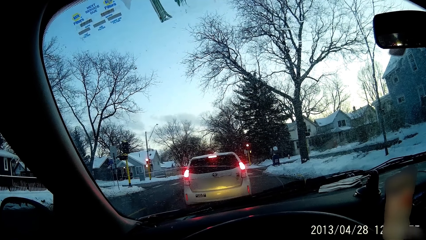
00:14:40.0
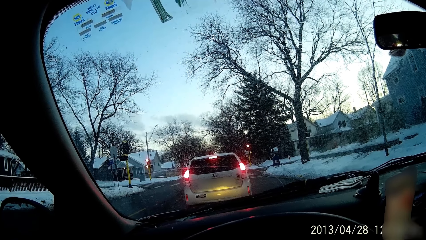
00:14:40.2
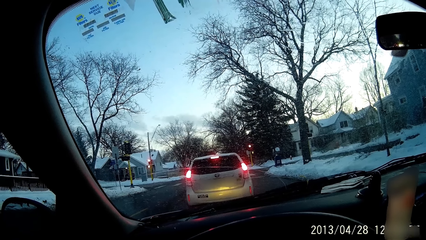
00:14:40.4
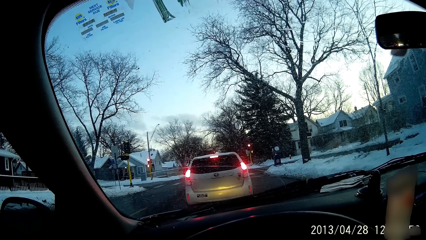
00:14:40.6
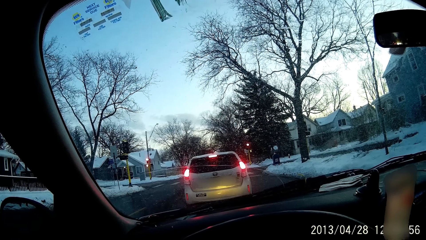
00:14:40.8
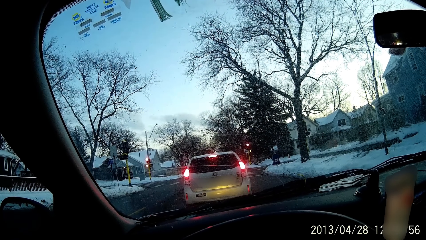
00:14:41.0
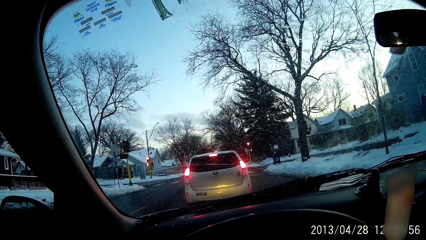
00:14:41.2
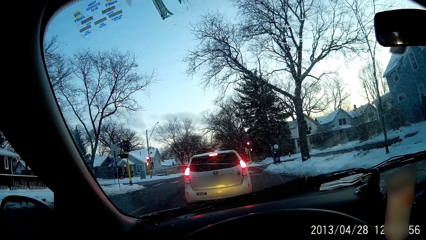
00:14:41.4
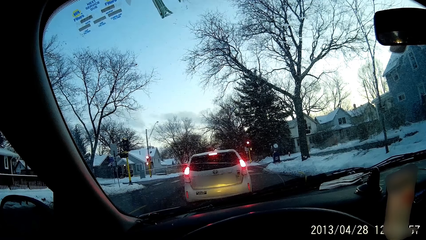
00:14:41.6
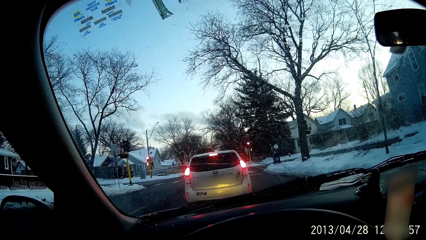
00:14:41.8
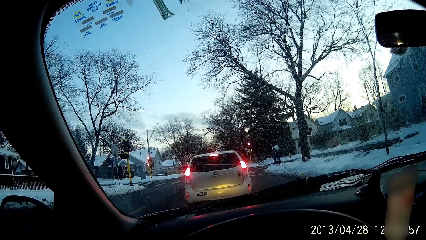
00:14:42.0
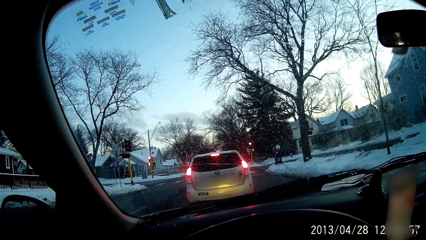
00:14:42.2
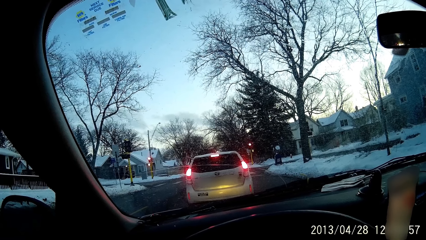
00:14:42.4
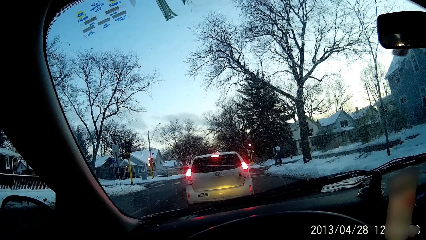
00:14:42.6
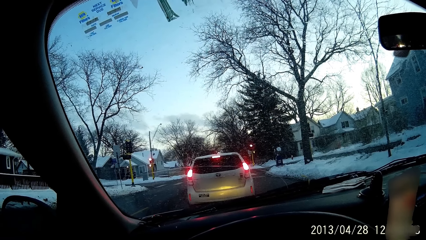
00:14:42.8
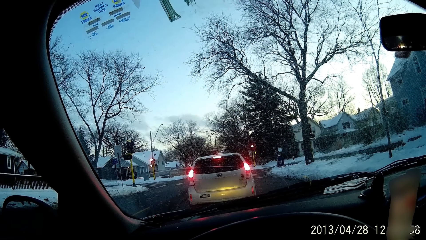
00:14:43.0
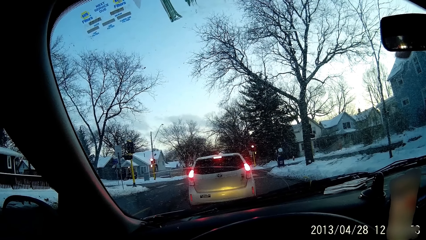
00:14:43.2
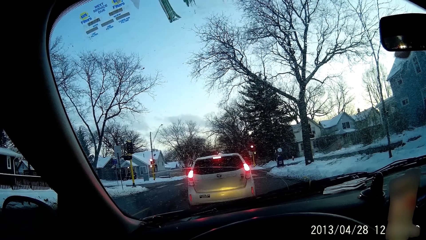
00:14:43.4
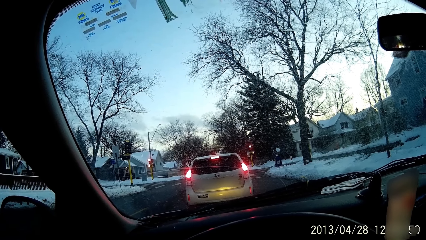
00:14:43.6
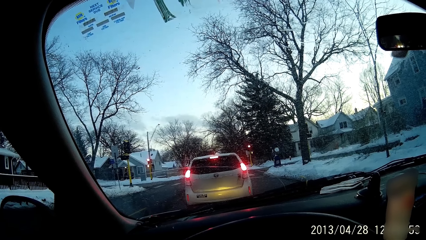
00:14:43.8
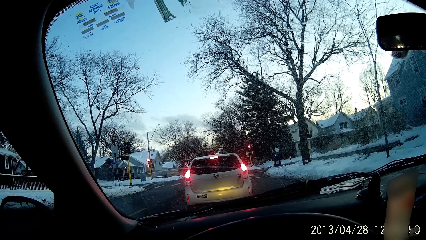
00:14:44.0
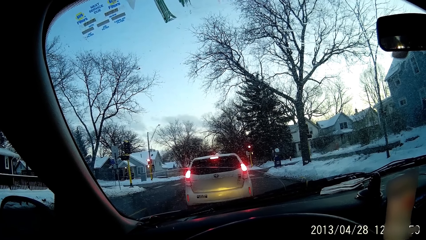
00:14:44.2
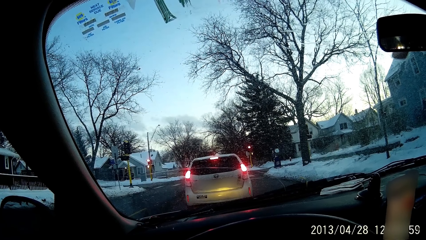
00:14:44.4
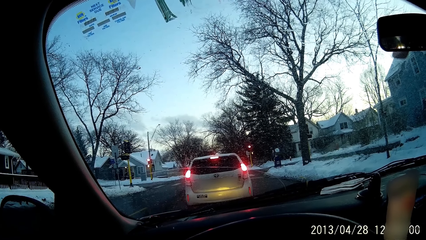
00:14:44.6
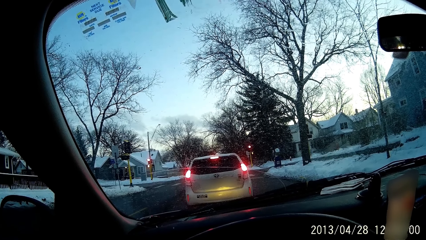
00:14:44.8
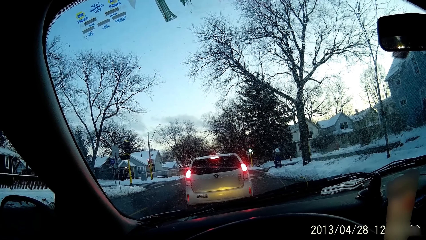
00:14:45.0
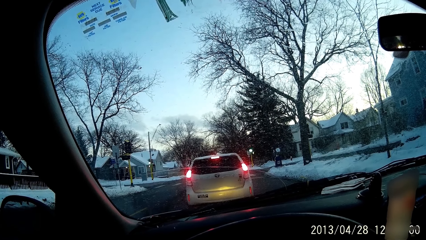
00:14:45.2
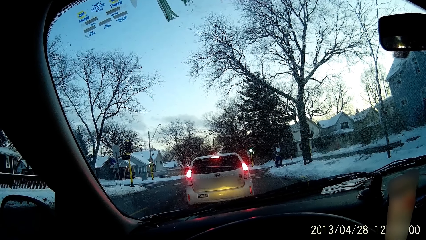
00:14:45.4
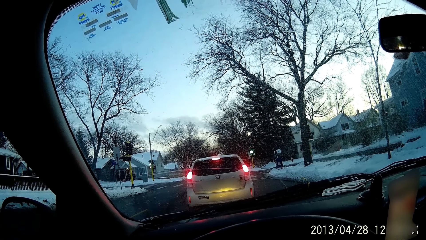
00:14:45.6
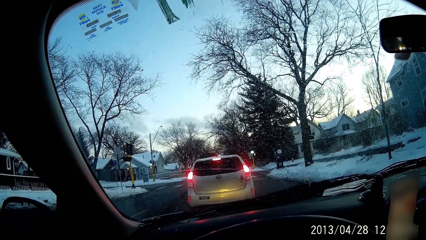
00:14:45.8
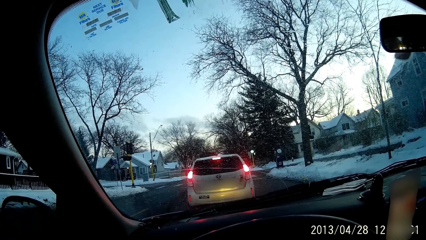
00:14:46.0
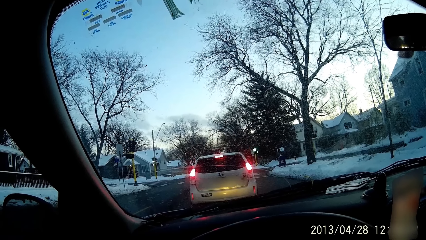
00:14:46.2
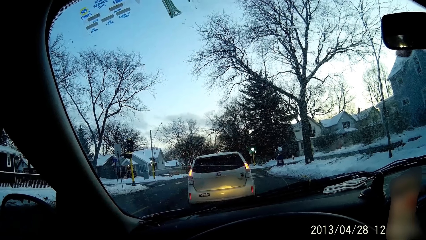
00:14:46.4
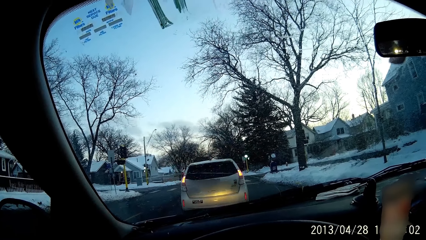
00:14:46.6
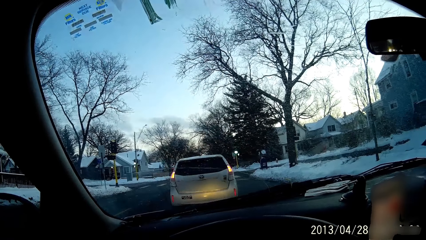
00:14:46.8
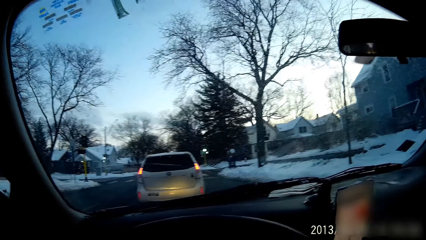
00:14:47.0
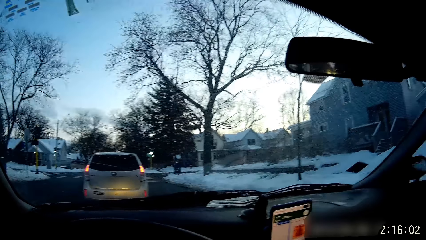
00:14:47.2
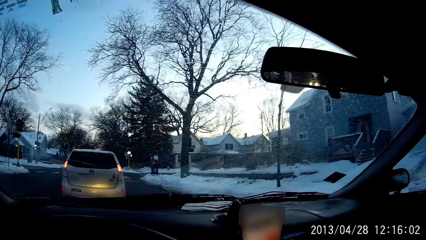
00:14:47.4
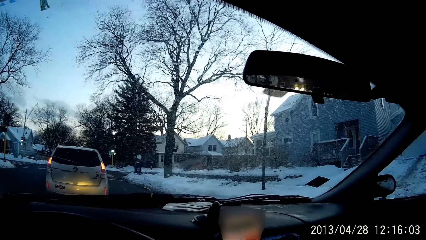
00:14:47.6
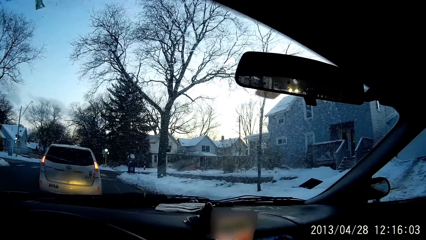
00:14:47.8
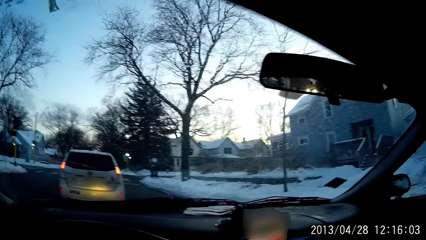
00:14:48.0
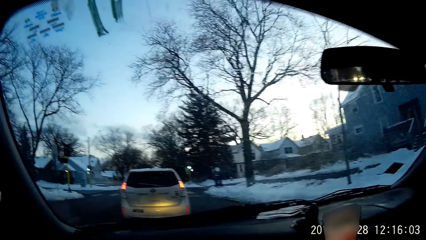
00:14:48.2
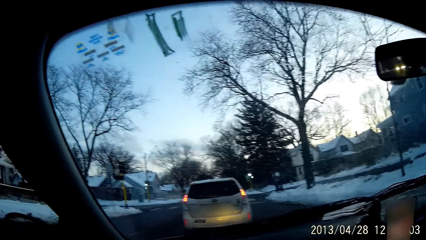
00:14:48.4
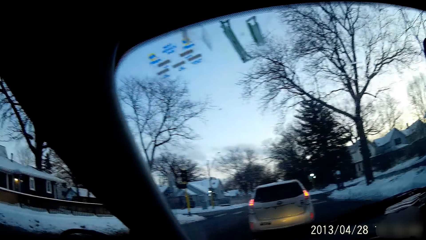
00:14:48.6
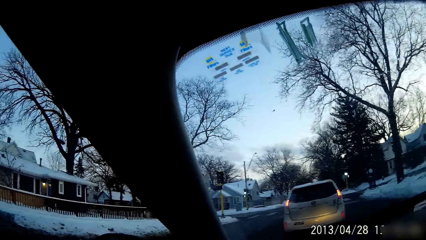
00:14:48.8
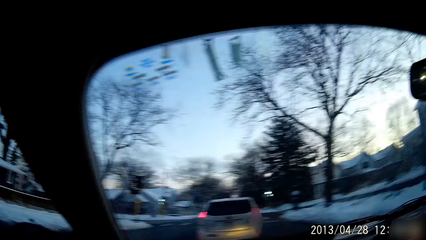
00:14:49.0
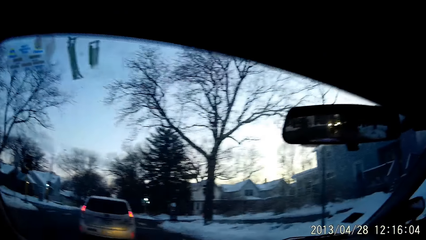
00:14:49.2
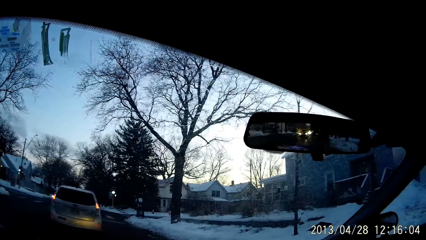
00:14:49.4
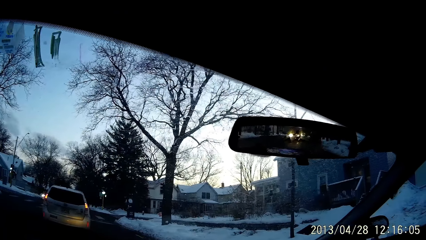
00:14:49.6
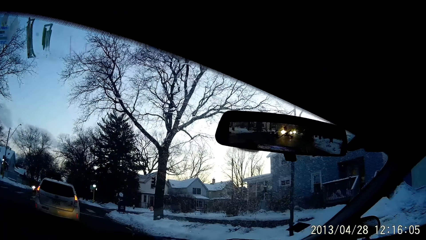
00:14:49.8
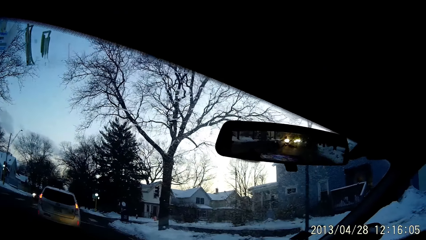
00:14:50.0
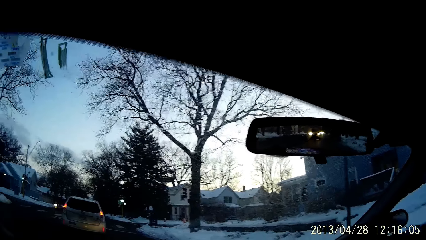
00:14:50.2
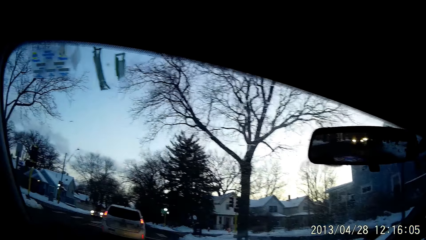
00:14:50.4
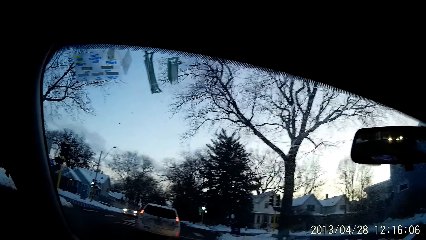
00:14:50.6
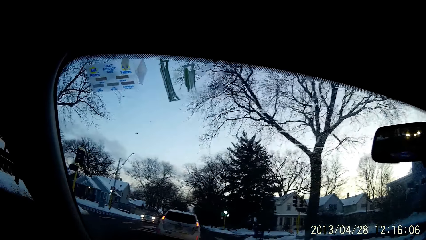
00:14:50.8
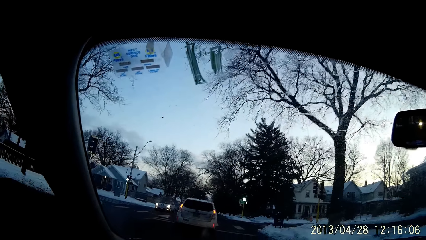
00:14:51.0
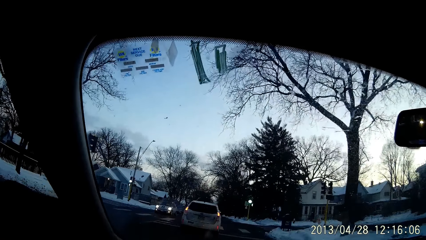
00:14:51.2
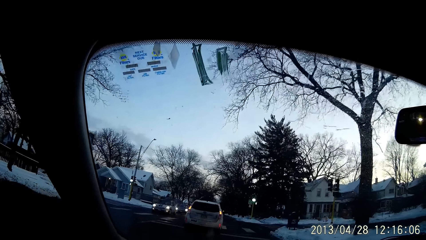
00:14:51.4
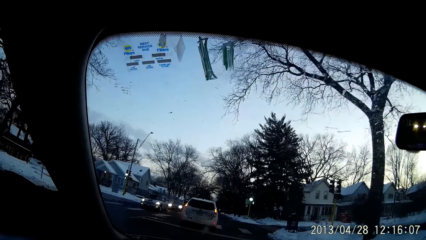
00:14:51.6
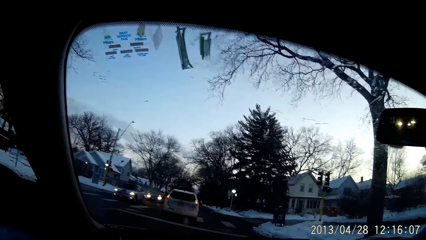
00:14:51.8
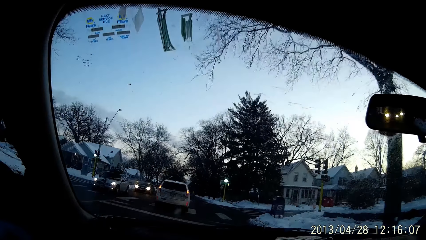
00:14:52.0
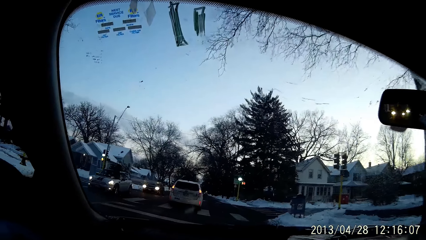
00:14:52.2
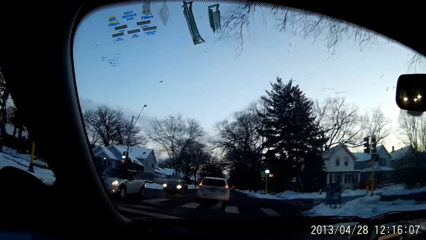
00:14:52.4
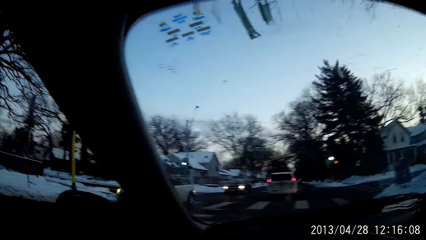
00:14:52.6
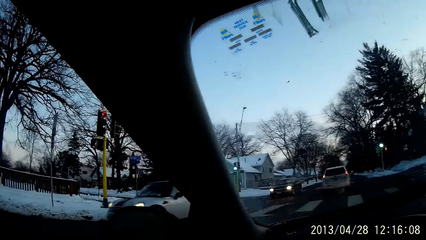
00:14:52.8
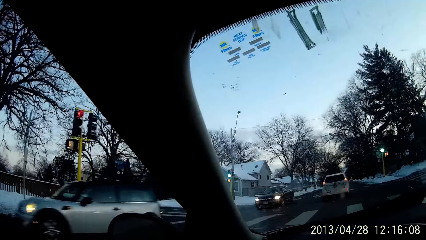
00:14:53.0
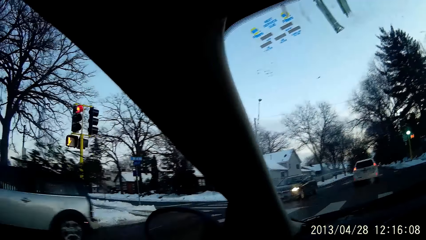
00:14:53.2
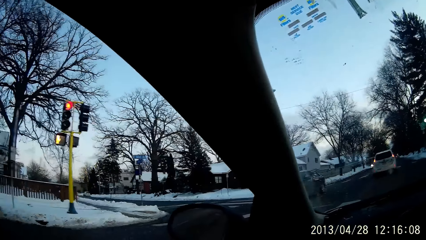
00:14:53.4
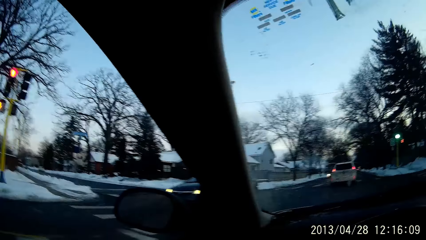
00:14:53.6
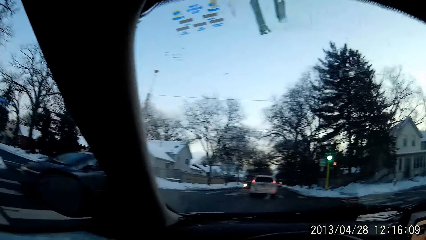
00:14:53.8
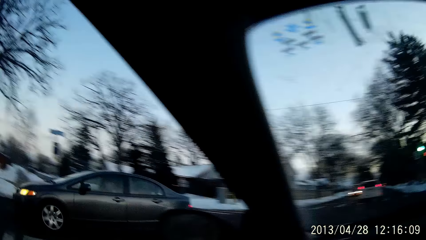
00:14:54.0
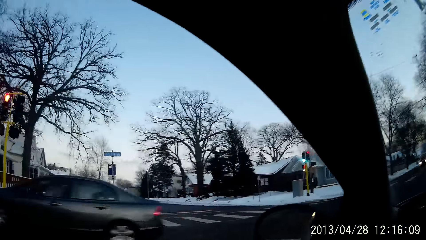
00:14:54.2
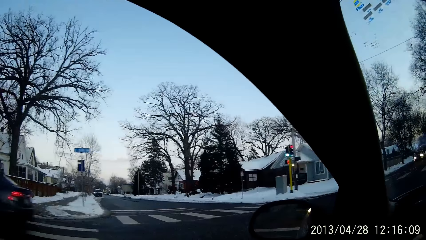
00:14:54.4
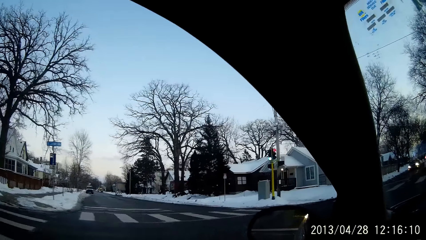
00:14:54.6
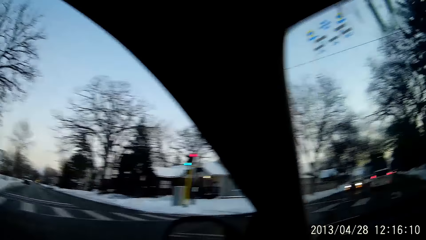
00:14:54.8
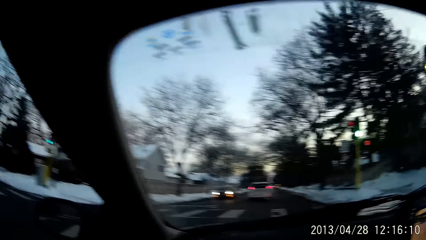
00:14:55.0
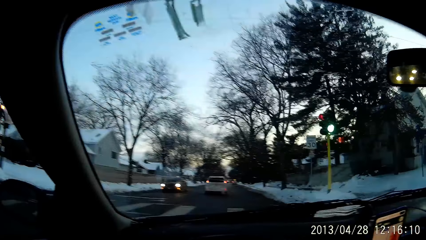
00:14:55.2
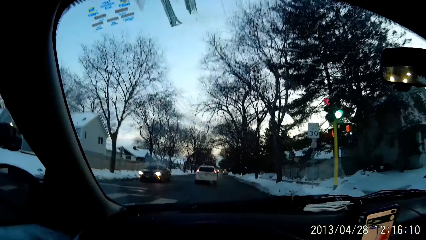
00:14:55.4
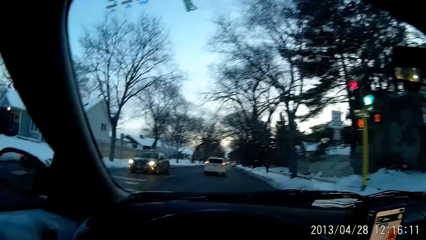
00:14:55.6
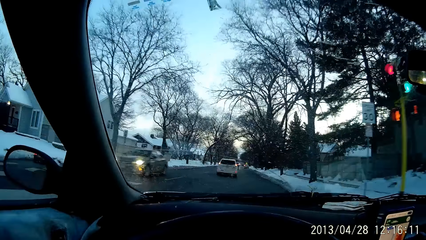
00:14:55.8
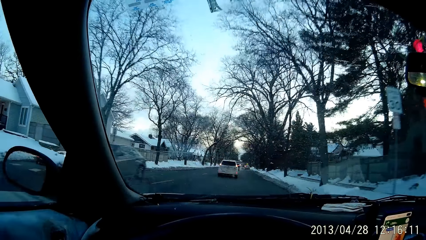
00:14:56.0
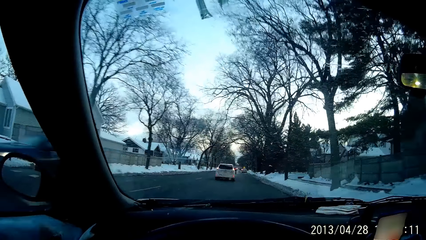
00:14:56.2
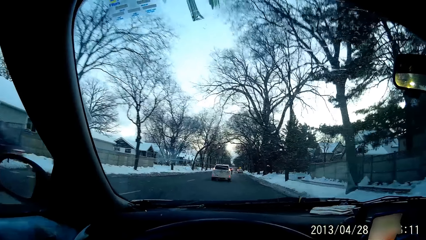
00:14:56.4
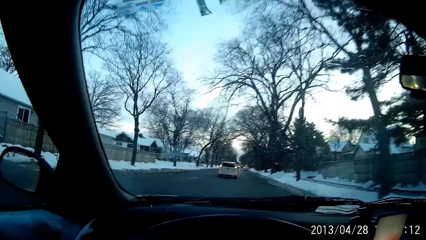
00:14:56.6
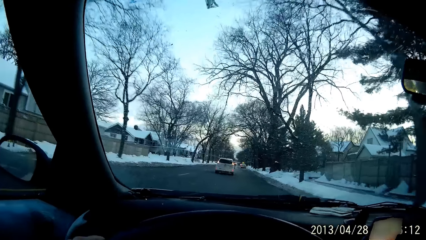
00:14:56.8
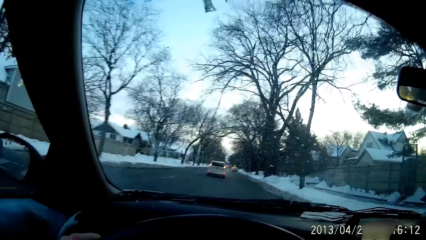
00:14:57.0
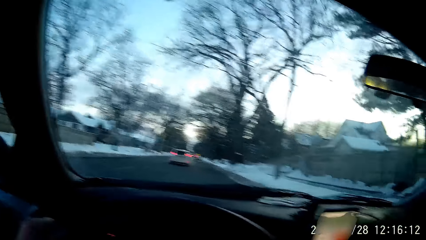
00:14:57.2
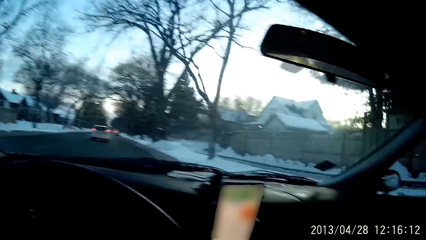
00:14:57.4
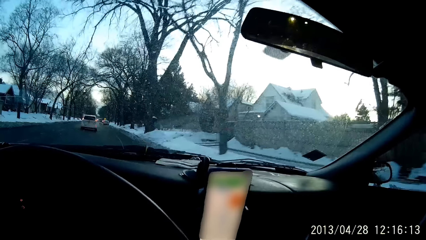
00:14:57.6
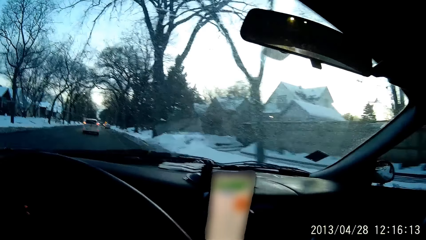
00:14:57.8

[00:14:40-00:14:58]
The camera wearer drives the car.
